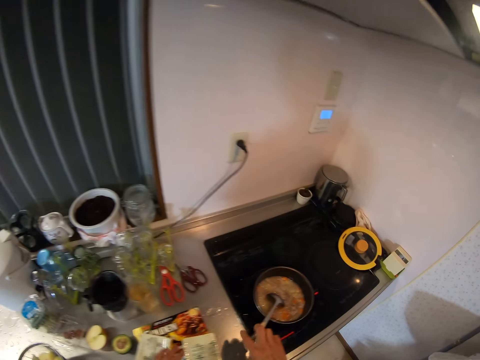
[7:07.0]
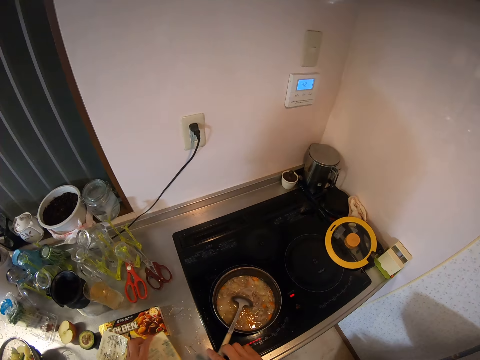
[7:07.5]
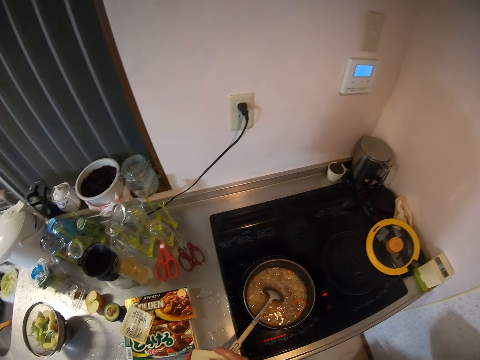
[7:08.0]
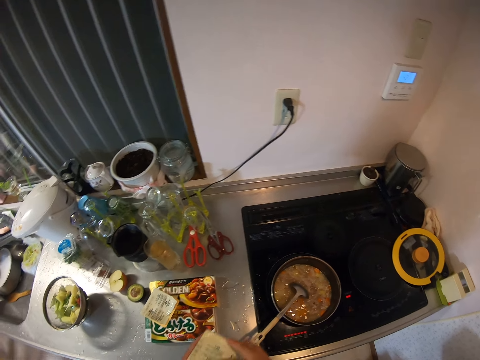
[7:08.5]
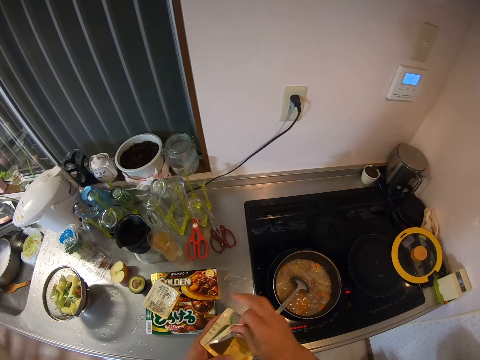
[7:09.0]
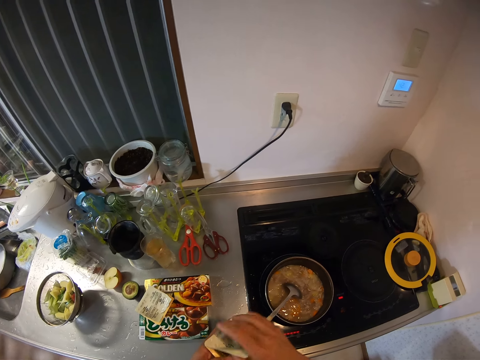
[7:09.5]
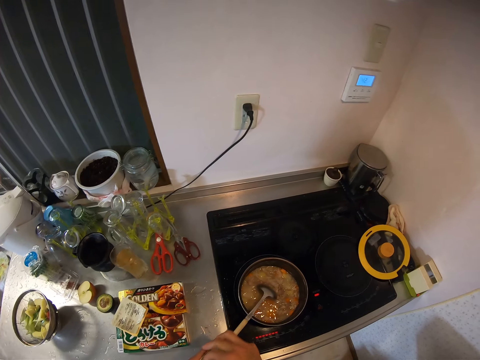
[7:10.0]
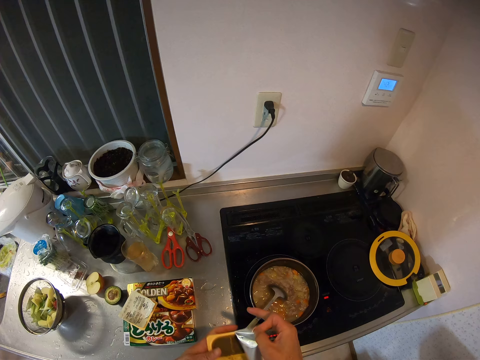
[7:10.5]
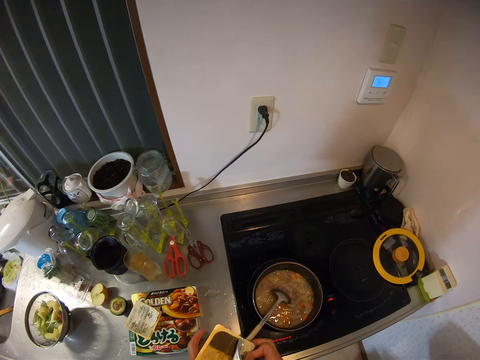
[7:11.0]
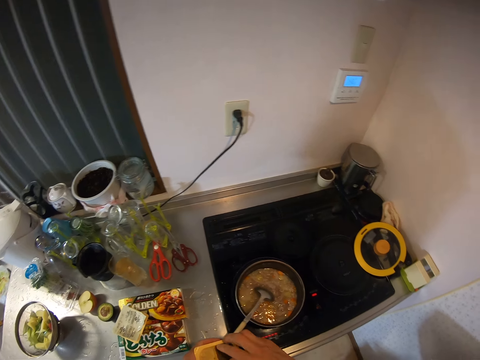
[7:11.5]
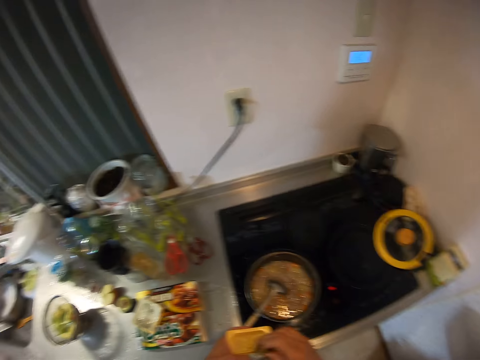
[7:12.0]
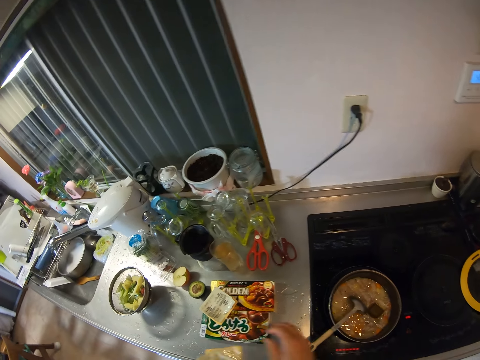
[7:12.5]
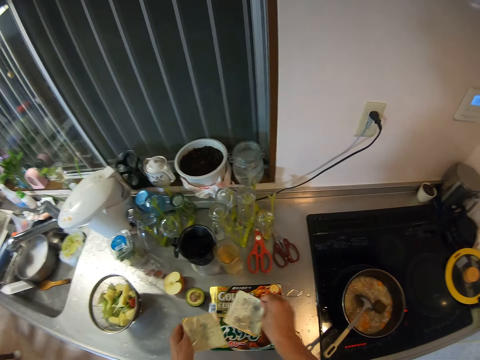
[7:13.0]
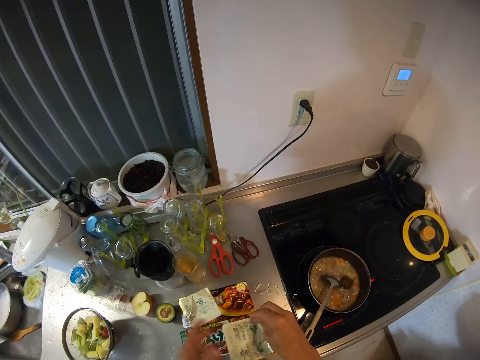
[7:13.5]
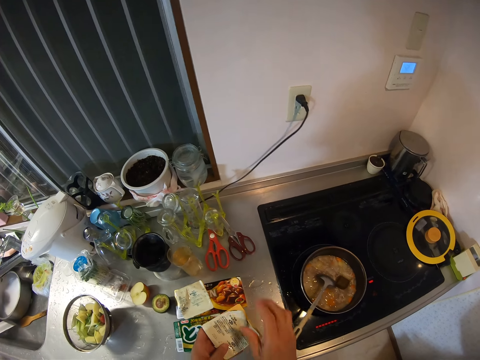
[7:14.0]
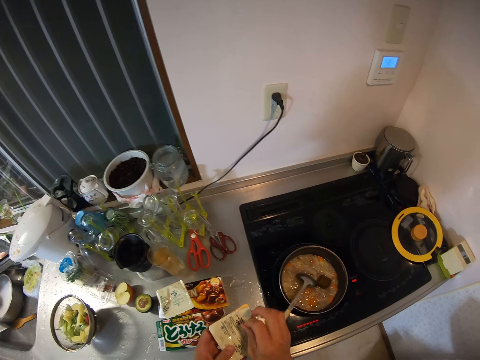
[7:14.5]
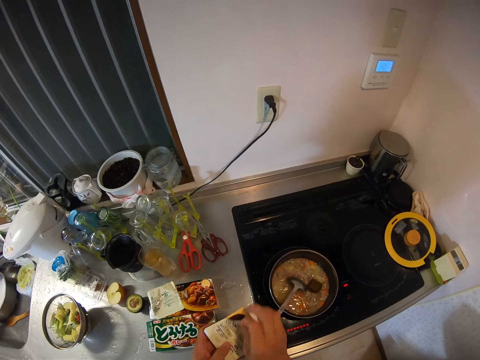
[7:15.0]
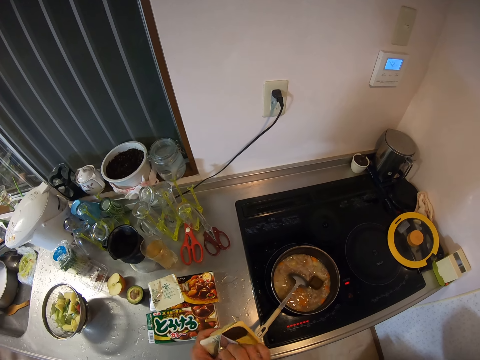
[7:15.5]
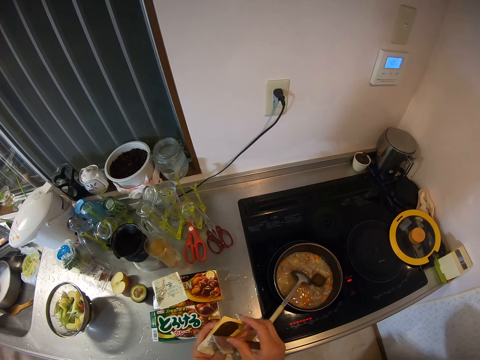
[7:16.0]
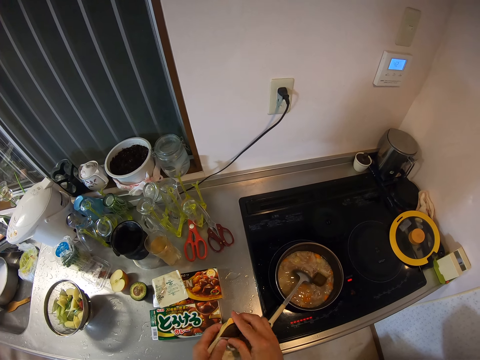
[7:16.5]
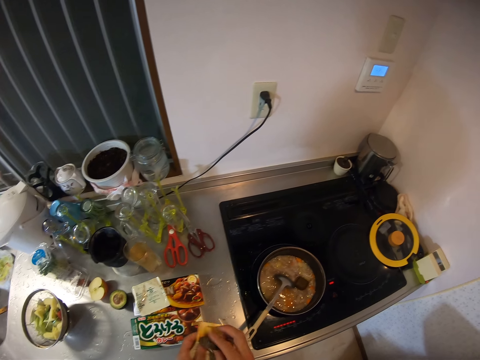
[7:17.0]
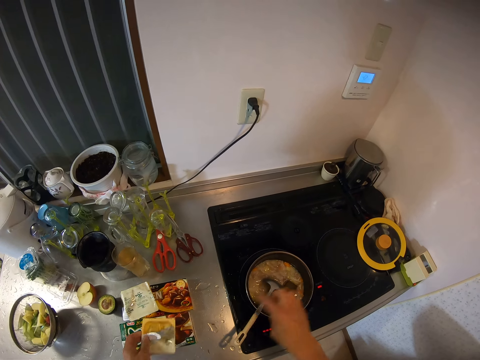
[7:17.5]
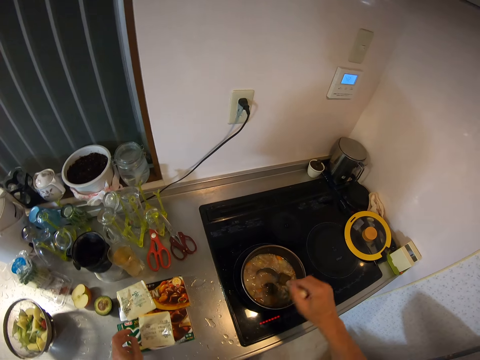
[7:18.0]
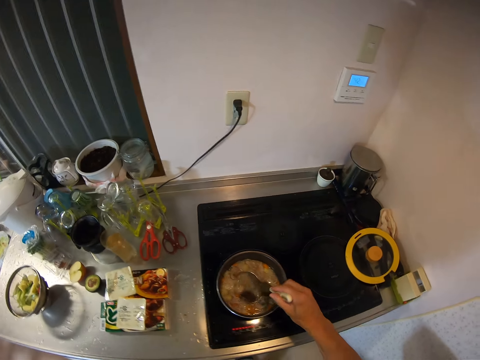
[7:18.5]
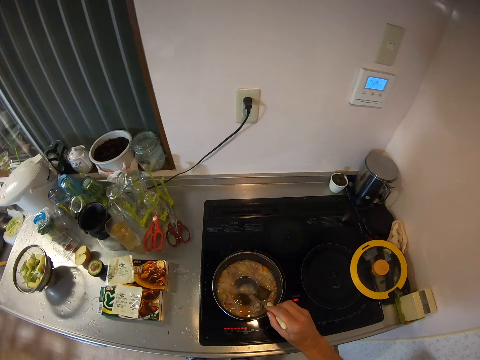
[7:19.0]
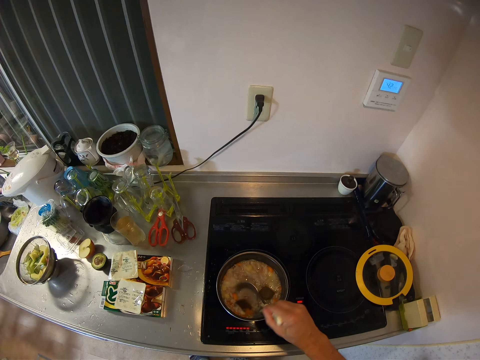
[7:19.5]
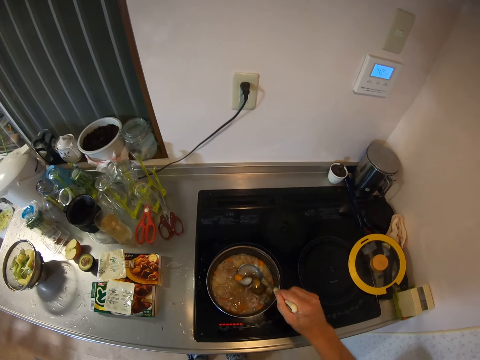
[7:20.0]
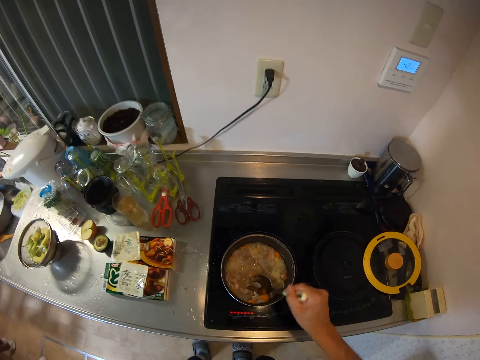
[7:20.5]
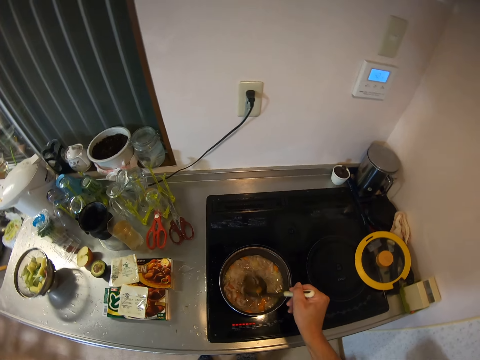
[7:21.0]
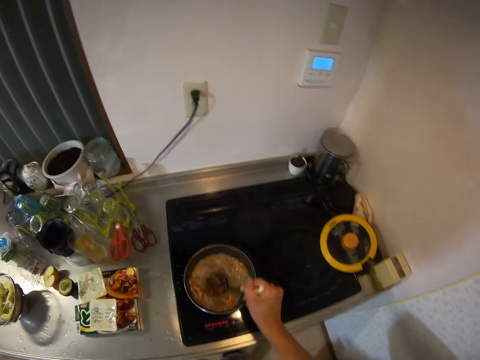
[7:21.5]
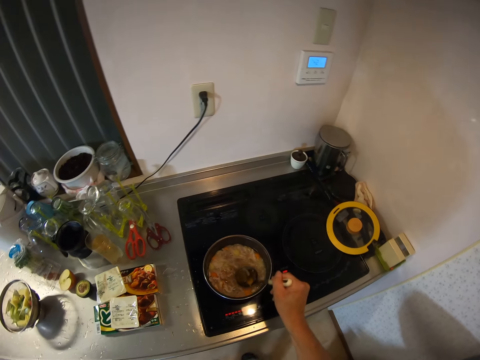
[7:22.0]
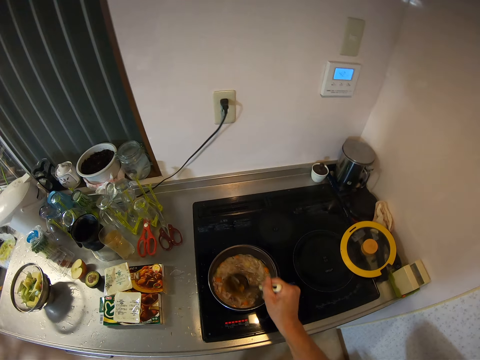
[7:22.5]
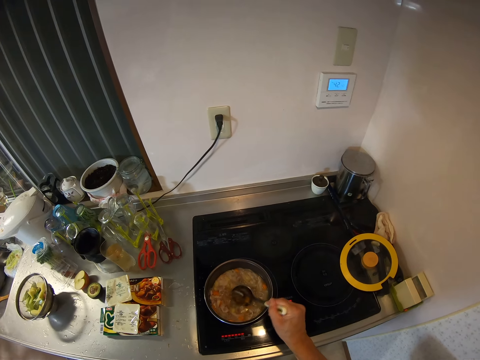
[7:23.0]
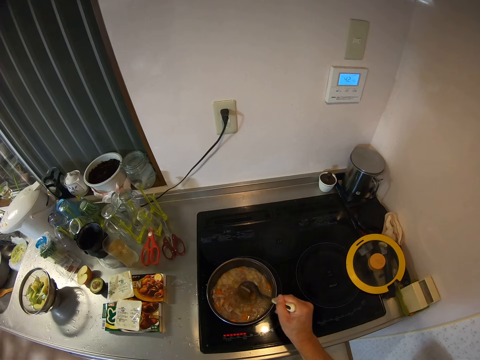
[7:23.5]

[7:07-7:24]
The camera wearer touches the spoon in the frying pan with his right hand. He picks up the cube pack from the top of a box with his left hand. He opens the cube pack with his right hand. He picks out a cube from the pack in his left hand. He drops the cube in his right hand into the frying pan. He picks up another cube pack from the top of the box with his right hand. He places the cube pack in his left hand on top of the box on the table. He opens the cube pack with his right hand. He removes something from the cube pack. He drops the cube in his right hand into the frying pan. He places the cube pack on top of the box on the table. He dissolves the cubes in the frying pan with the spoon in his right hand. He stirs something in the frying pan.

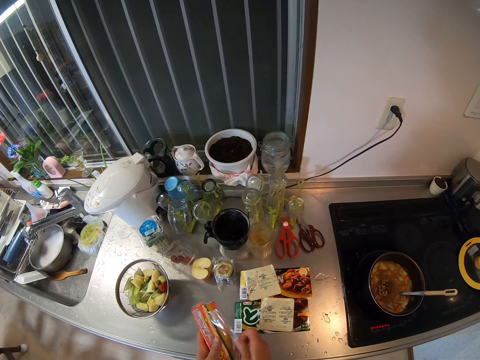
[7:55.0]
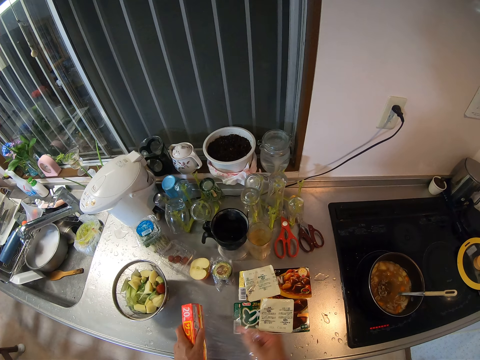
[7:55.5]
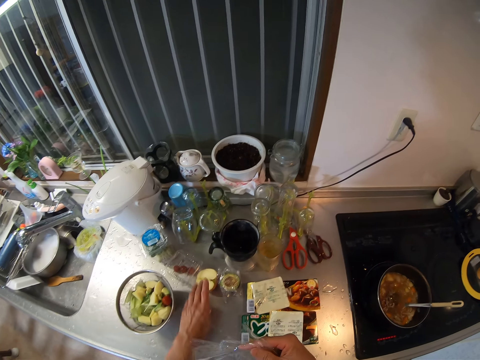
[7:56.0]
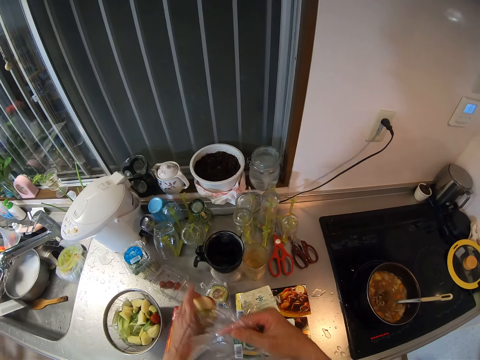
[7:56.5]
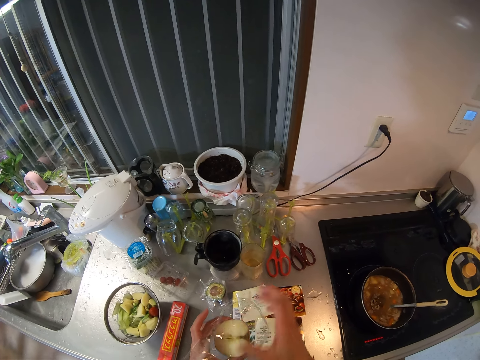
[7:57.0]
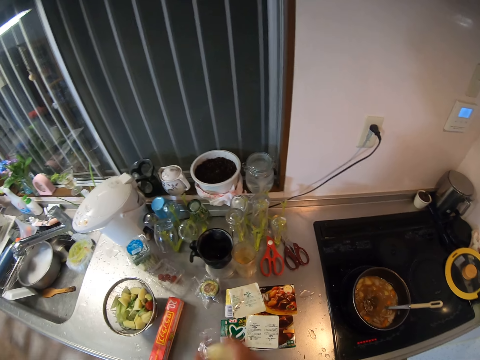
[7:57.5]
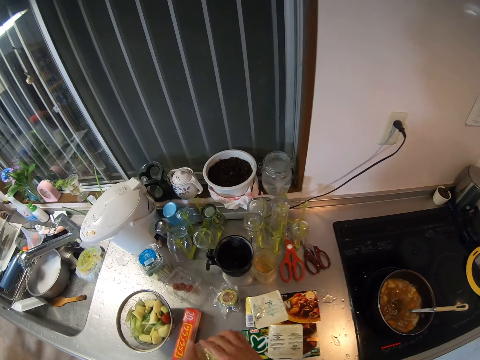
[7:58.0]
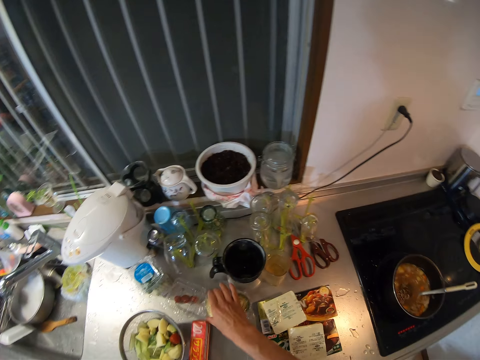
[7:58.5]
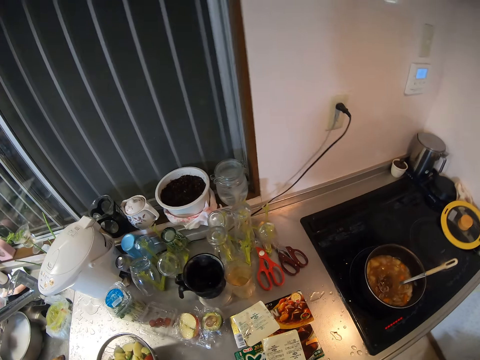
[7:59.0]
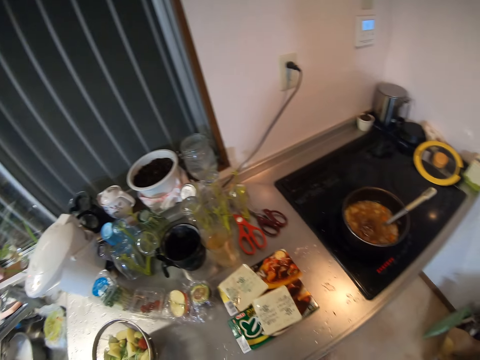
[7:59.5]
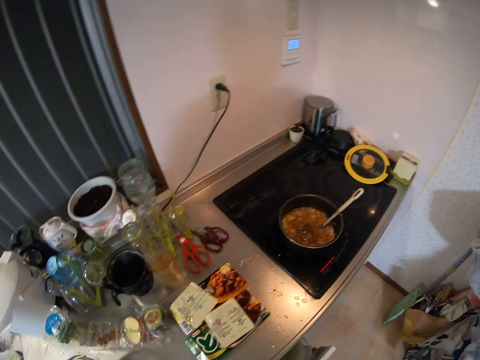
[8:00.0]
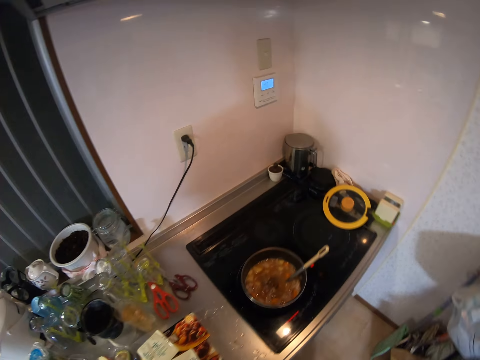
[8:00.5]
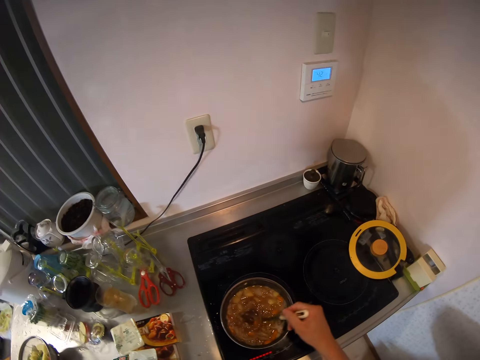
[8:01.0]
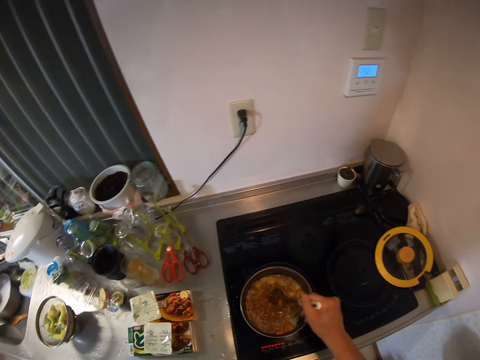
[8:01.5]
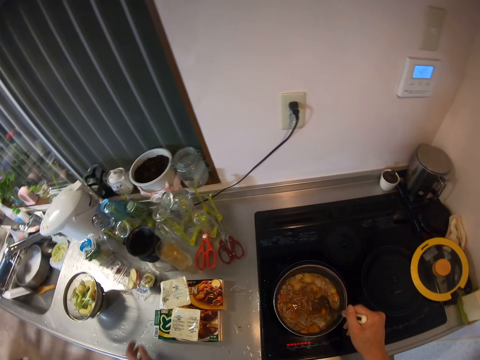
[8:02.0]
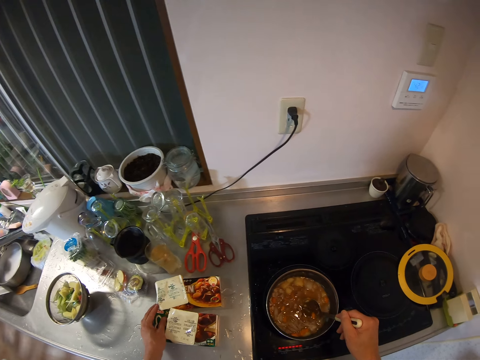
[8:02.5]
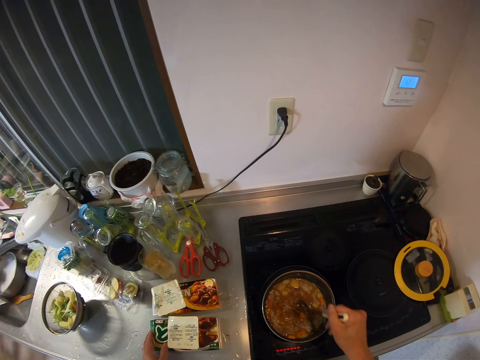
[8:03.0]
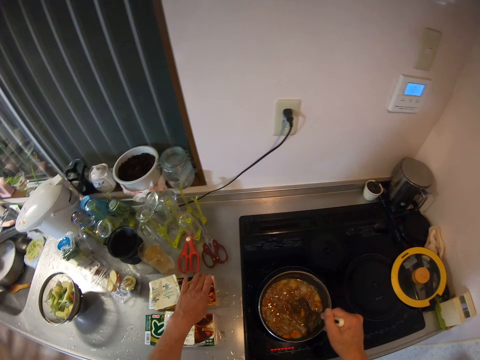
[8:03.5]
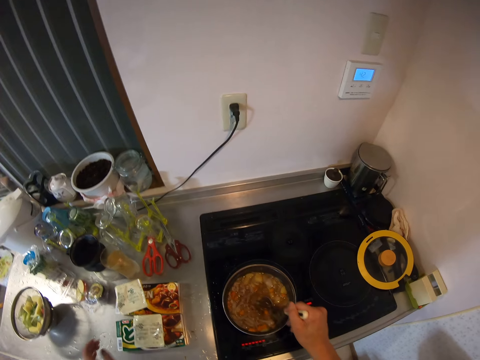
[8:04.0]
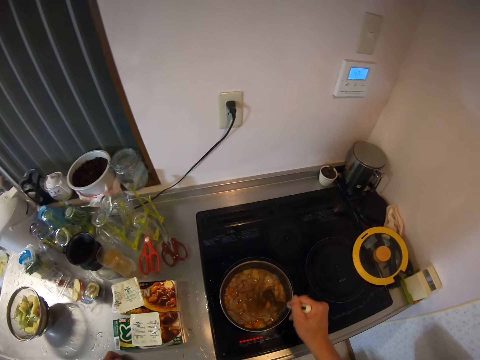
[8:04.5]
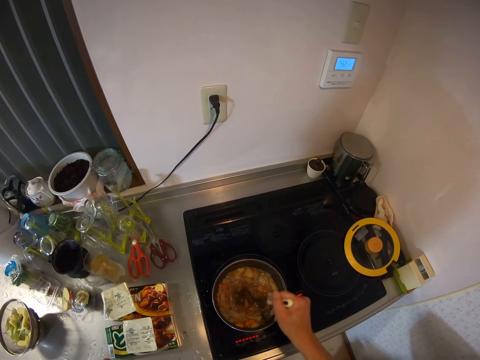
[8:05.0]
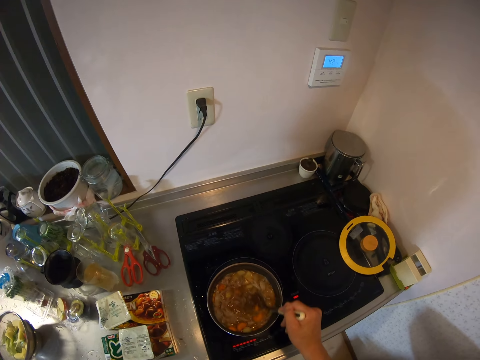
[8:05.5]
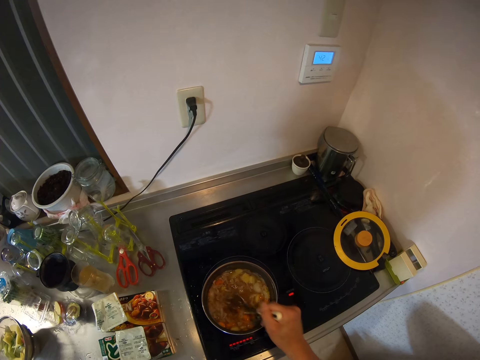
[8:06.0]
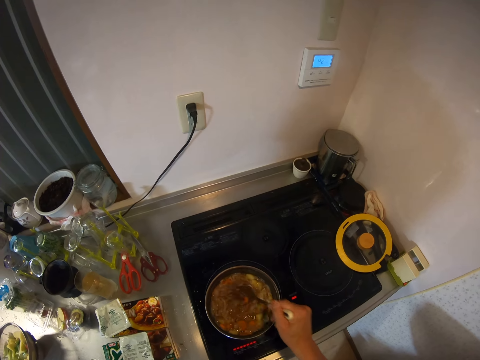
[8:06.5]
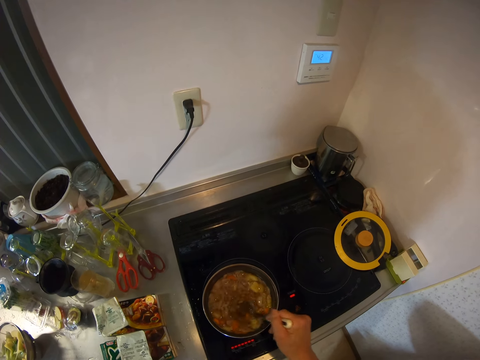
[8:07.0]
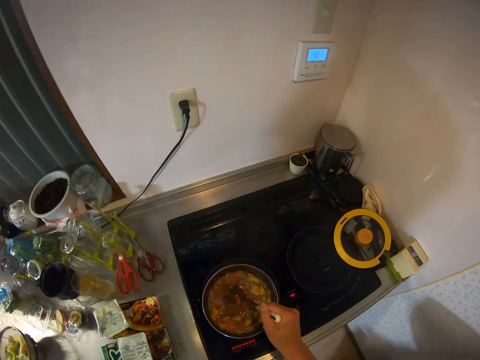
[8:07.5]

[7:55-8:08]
The camera wearer cuts out cling film or plastic wrap from the box with his right hand. He places the box on the table. He picks up the apple or pear from the table with his left hand. He wraps the apple in his left hand with the cling film in his right hand. He drops the wrapped apple on the table. He returns back the plastic wrap in the drawer. He stirs the food in the frying pan with the spoon in his right hand. He stirs the food in the frying pan with the spoon in his right hand again. He moves the boxes on the table with his left hand.
